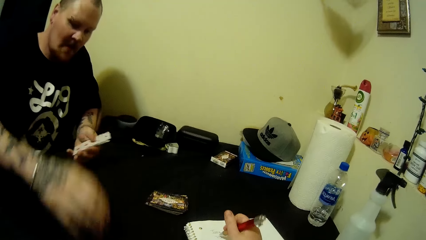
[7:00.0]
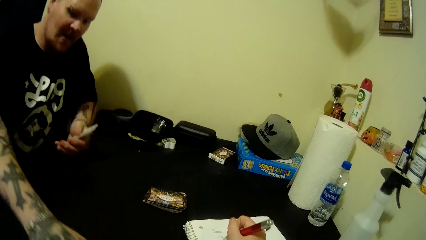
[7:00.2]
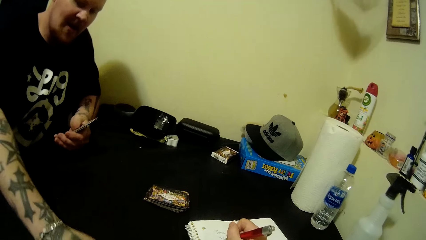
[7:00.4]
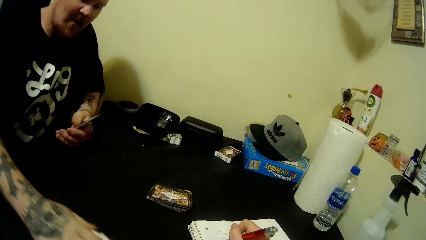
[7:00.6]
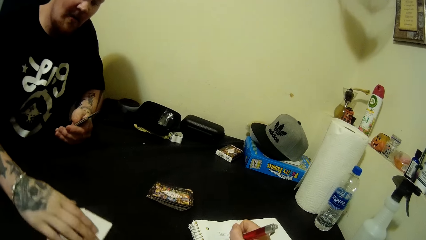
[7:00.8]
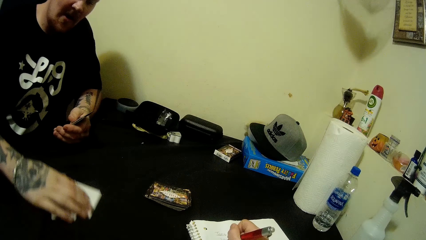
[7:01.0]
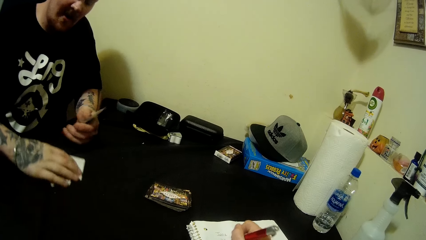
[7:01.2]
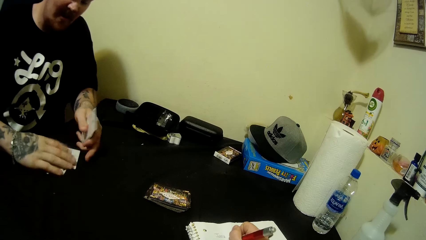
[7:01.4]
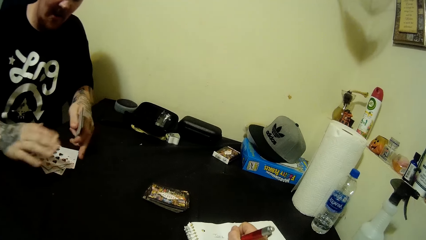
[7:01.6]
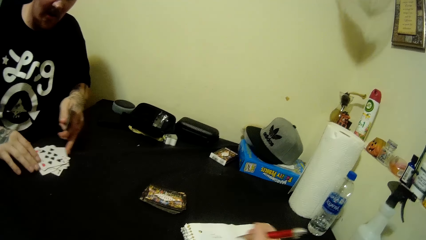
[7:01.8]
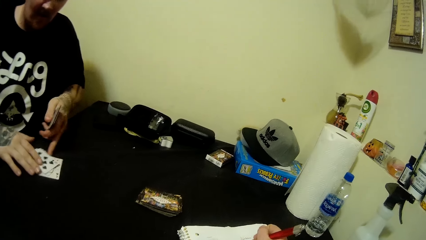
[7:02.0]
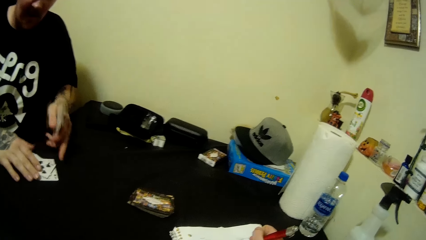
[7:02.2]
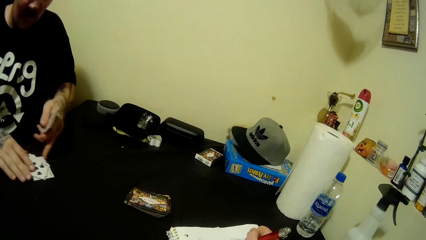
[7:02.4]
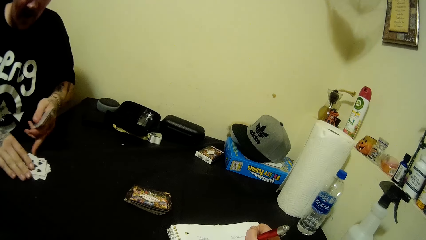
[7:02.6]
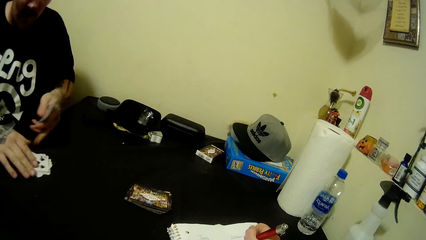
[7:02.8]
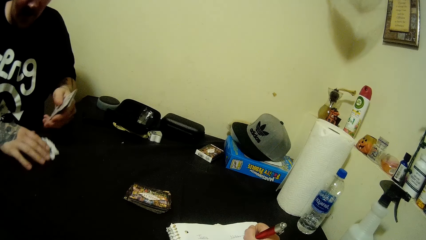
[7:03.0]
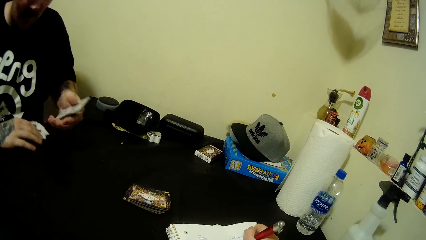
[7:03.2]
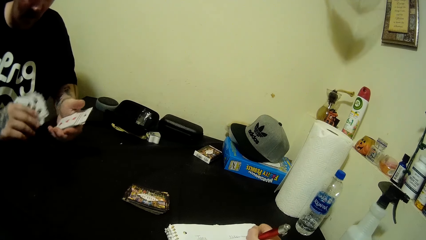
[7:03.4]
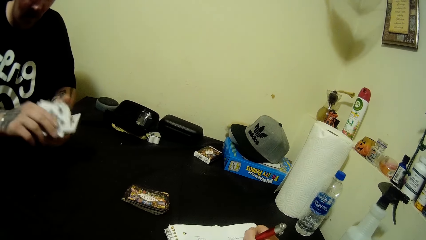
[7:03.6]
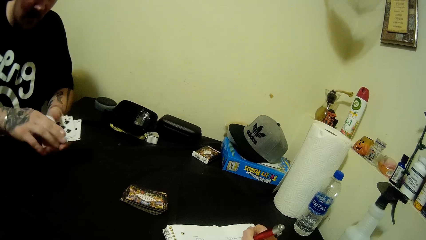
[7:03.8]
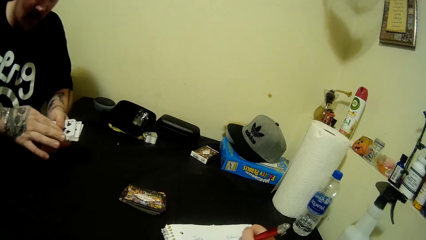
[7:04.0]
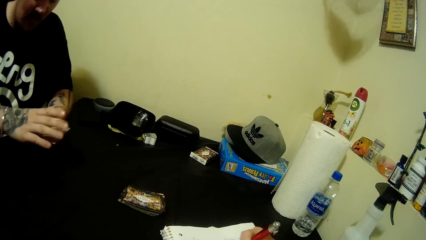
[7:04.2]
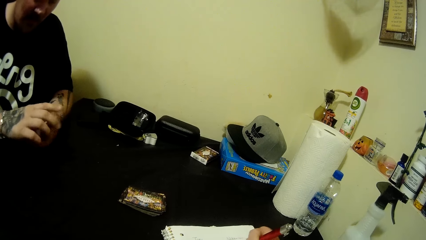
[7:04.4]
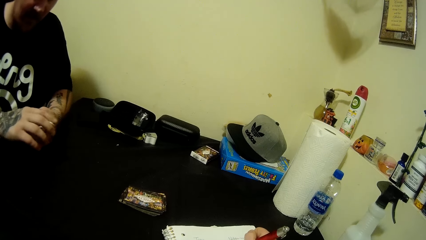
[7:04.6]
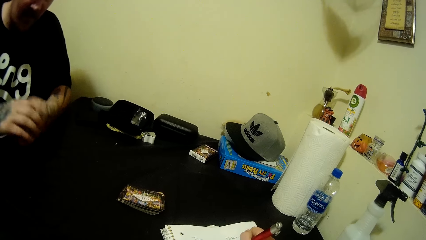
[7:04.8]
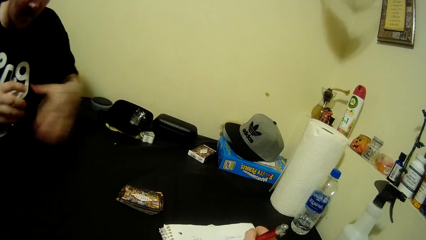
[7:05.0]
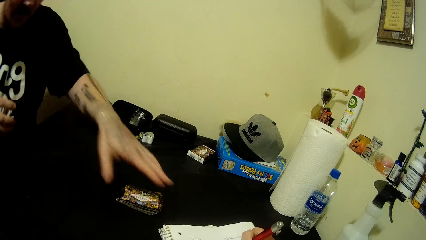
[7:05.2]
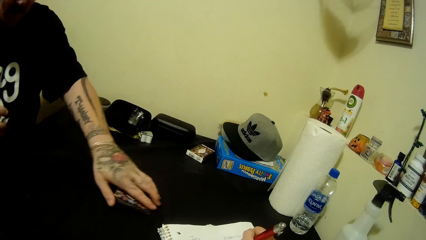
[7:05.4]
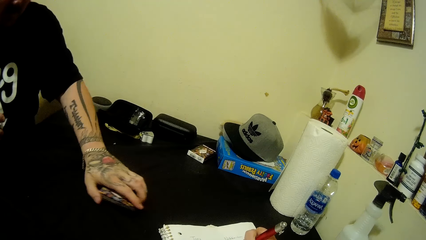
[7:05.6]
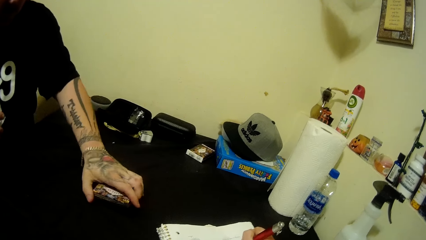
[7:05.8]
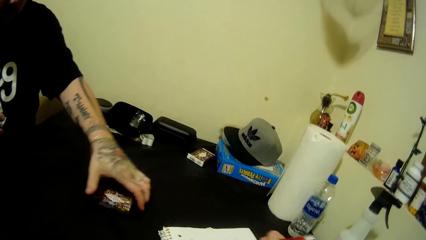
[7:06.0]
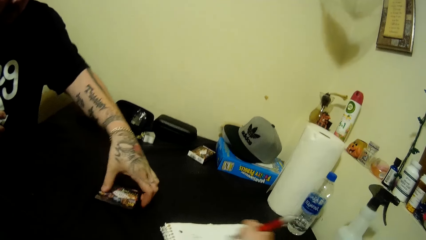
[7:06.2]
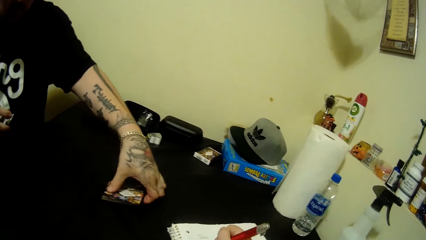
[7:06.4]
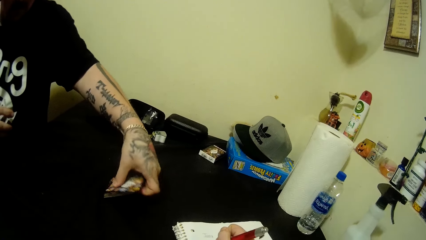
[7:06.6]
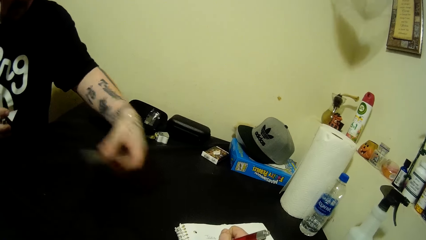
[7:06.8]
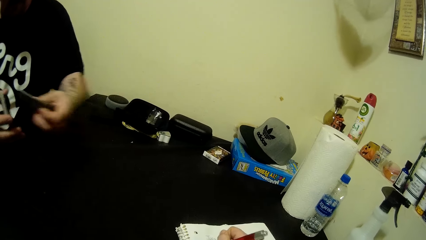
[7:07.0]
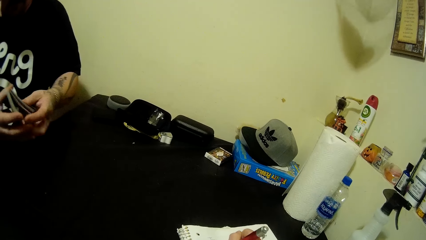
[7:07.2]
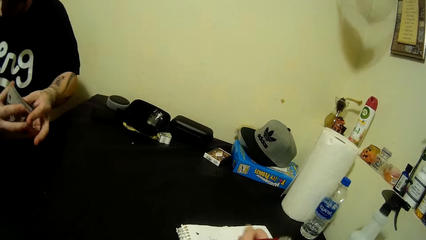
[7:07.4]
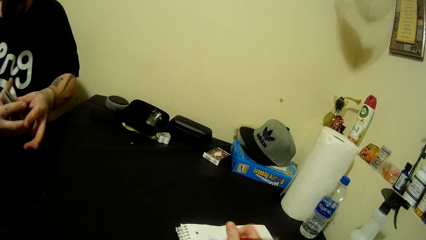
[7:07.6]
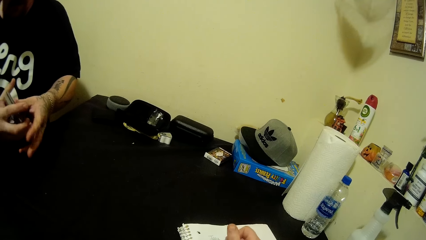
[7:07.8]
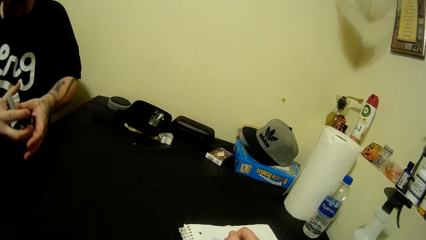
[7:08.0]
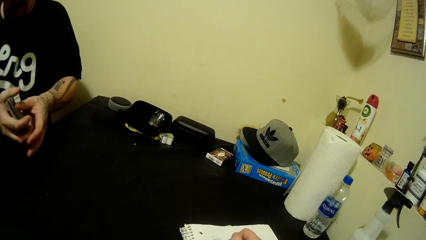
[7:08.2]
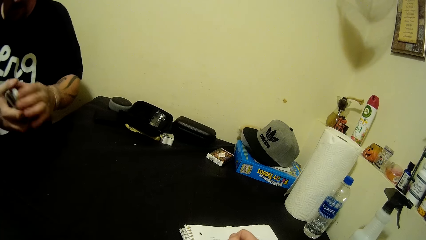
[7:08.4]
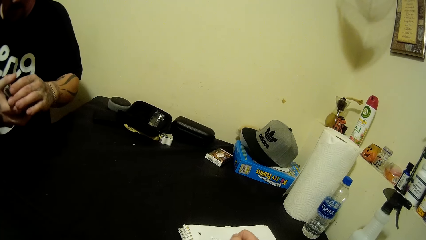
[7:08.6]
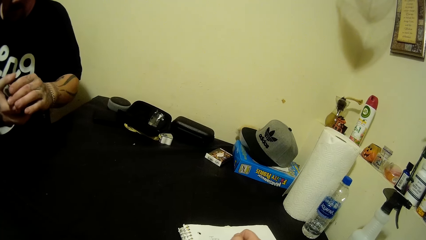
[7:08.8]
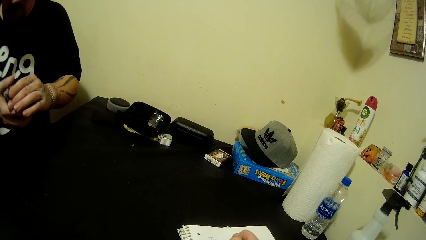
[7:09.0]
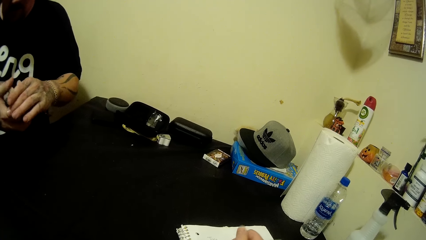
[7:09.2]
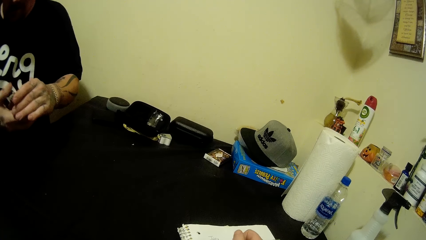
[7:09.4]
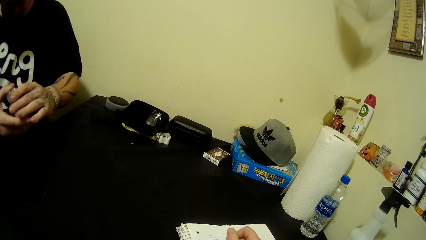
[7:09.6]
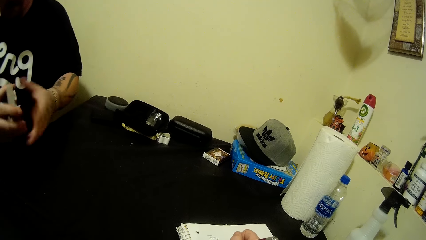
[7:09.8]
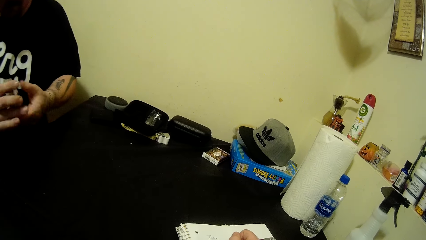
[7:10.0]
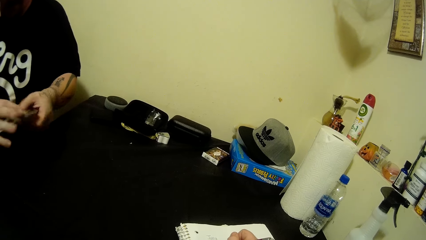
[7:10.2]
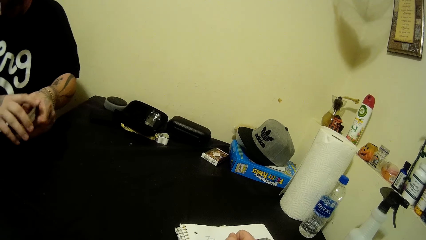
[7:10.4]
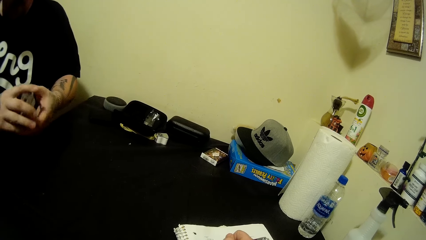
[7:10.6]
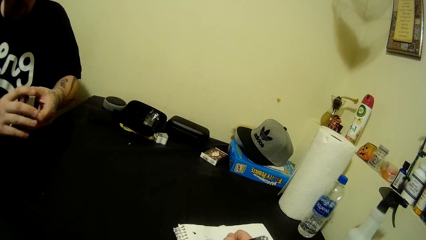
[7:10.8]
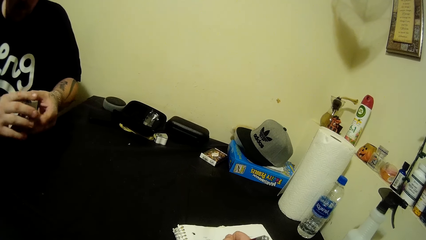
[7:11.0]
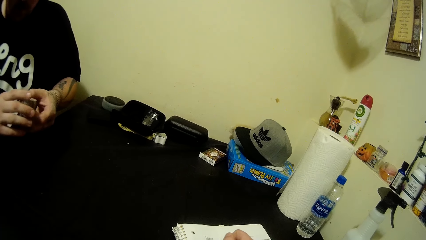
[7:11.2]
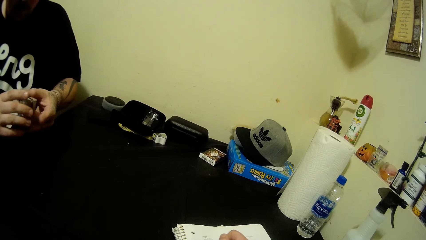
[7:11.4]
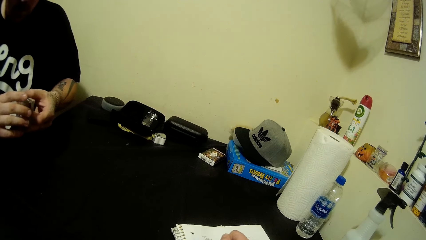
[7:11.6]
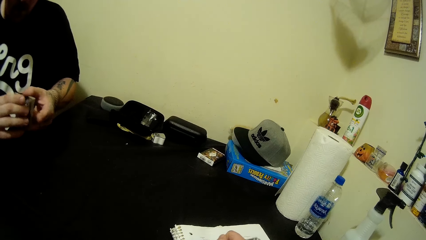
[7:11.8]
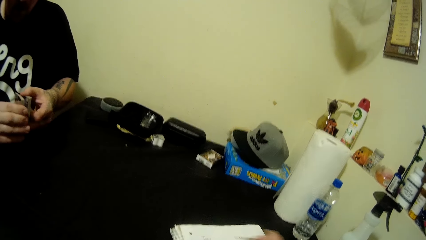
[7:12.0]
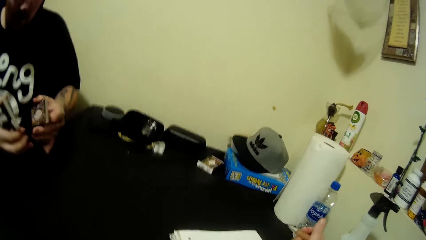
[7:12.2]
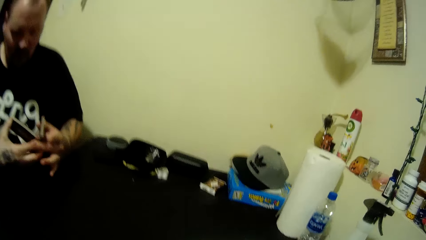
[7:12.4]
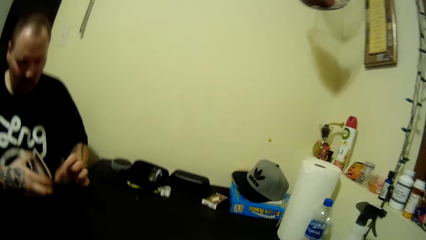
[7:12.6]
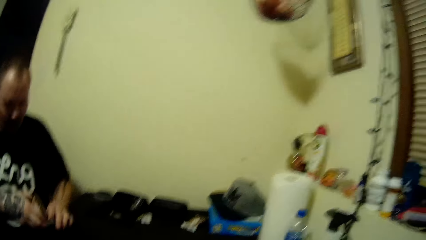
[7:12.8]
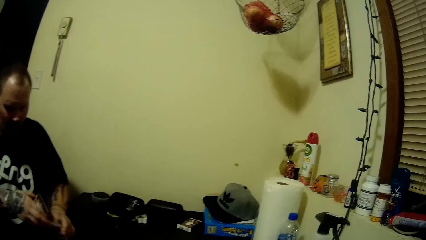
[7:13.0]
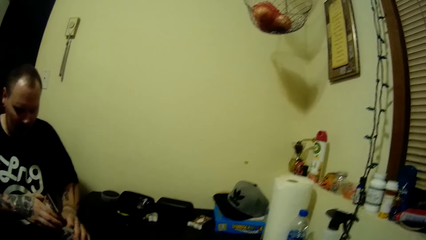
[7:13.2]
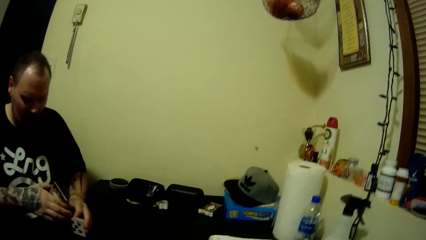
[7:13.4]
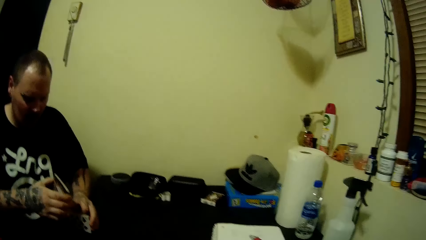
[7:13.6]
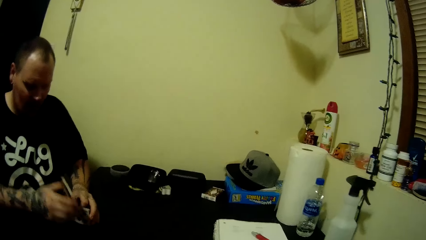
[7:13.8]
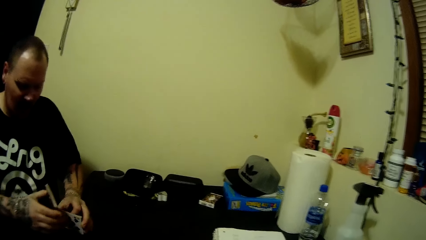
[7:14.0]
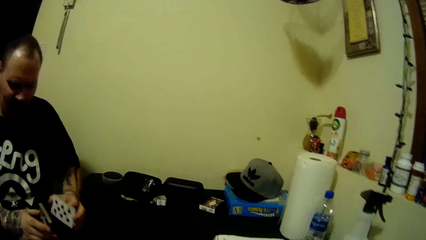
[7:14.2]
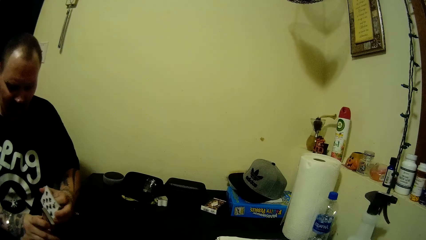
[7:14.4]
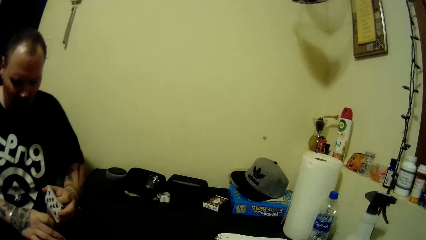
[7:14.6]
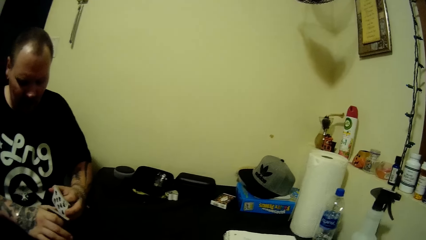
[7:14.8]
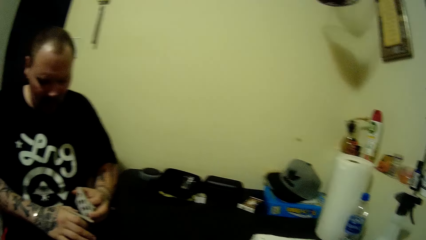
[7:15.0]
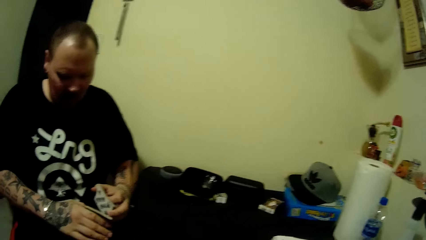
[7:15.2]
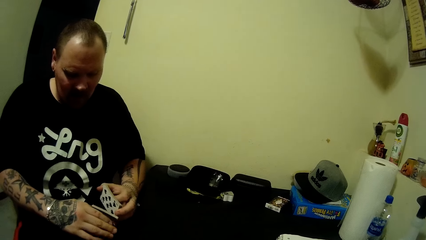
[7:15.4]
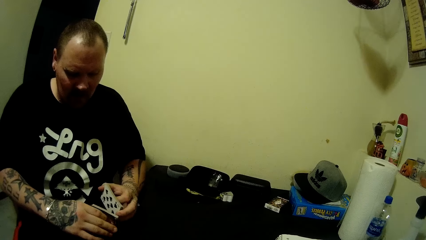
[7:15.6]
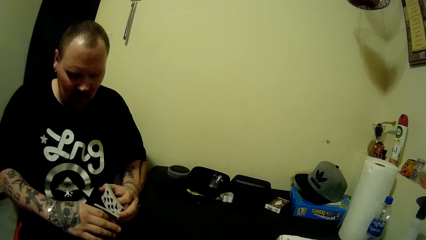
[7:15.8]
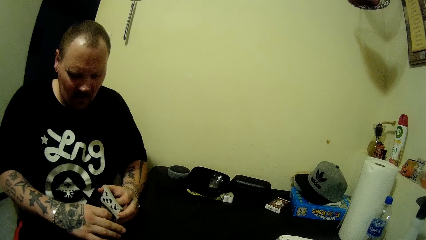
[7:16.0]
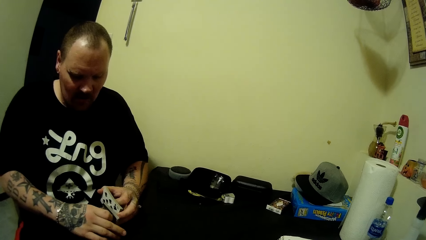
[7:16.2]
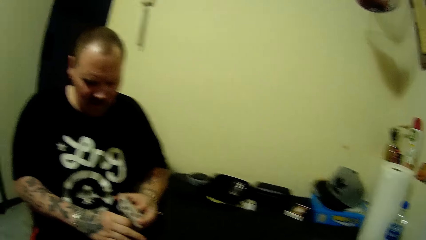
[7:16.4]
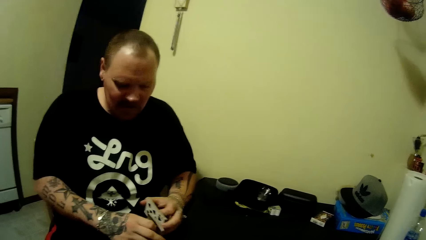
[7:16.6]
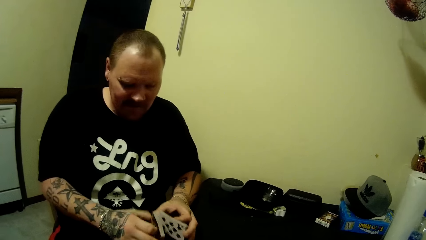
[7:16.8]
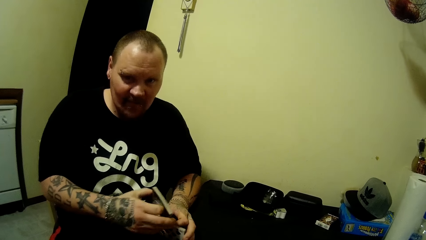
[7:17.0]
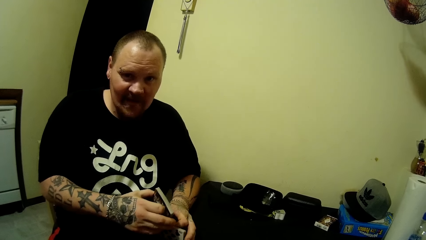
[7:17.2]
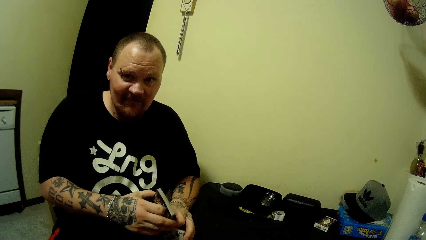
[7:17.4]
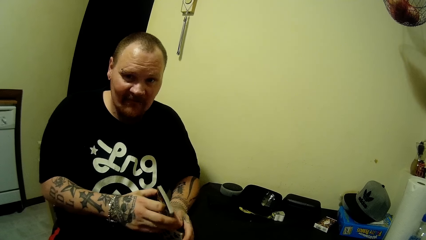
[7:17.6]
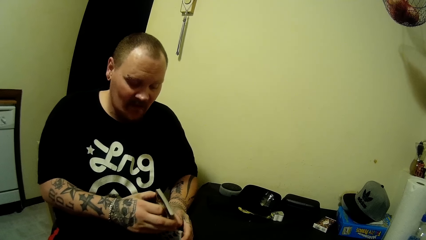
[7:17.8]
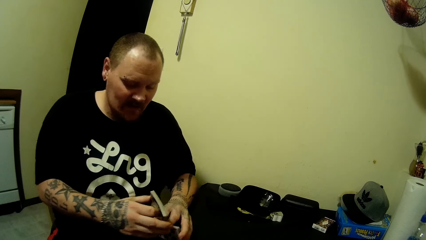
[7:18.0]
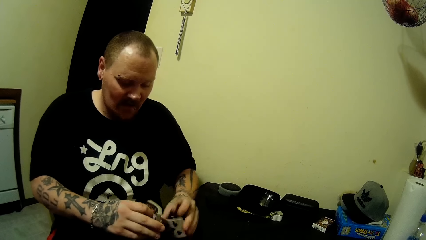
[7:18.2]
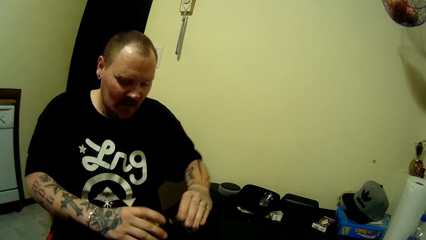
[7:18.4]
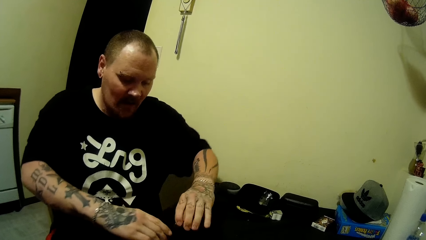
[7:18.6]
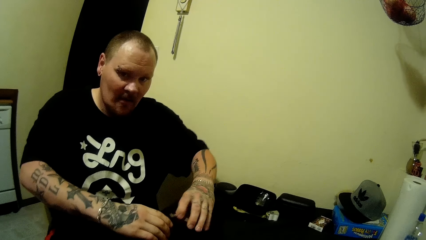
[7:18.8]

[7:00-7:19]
The camera wearer writes on the book with a pen. A man moves cards on the table. The man arranges cards on the table. The man picks cards on the table. The man arranges cards. The man packs some cards on the table with his left hand. The man picks cards on the table. The man holds the stack of cards in both hands. The man rearranges the stack of cards in both hands. The camera wearer looks around. The man shuffles the stack of cards in both hands. The camera wearer interacts with the man.
